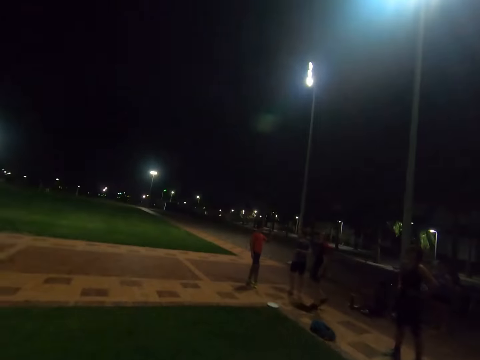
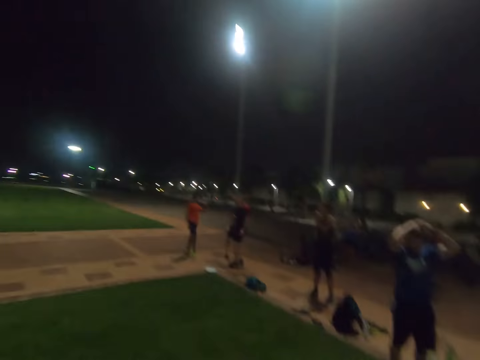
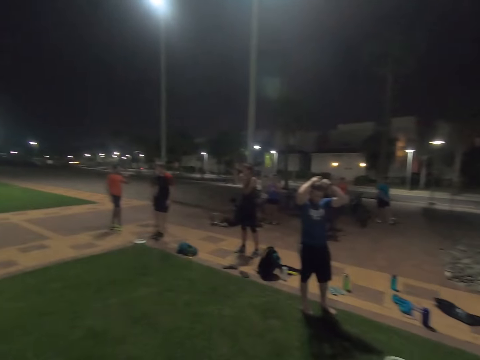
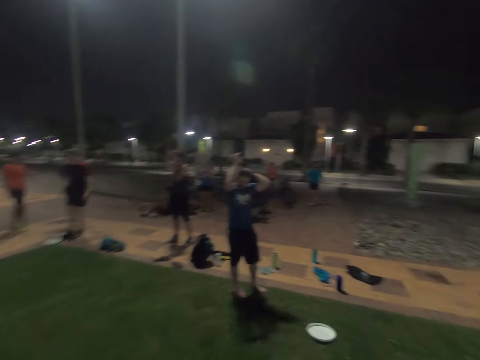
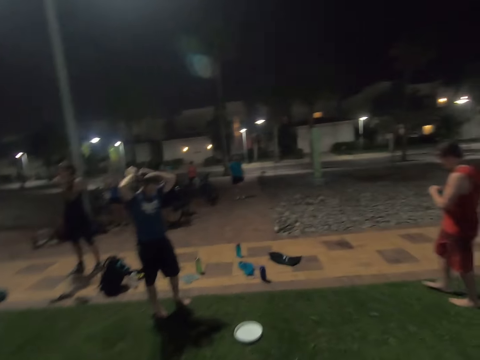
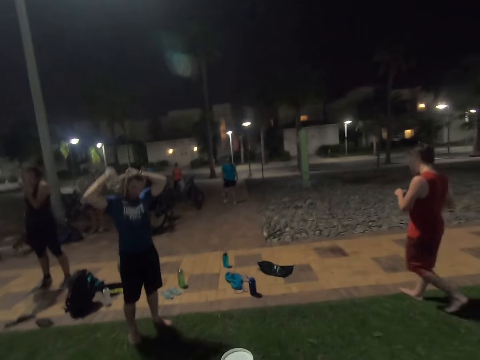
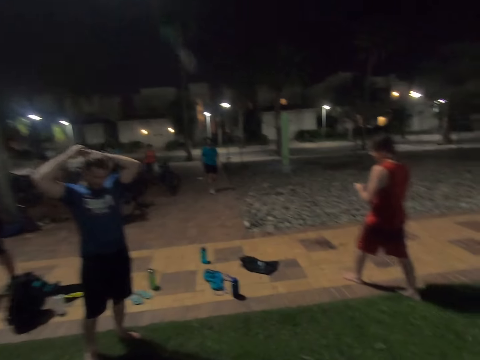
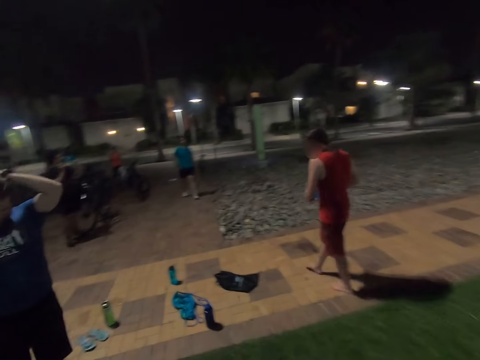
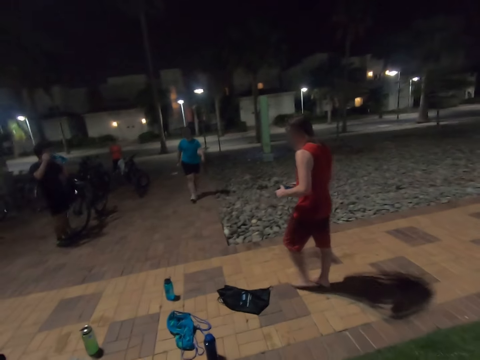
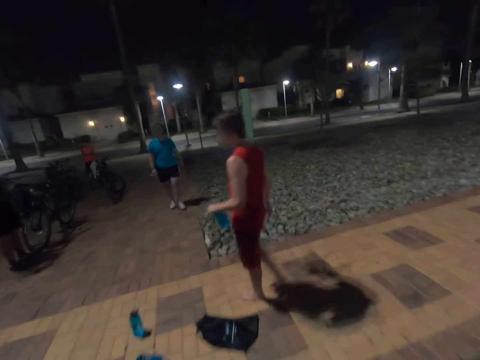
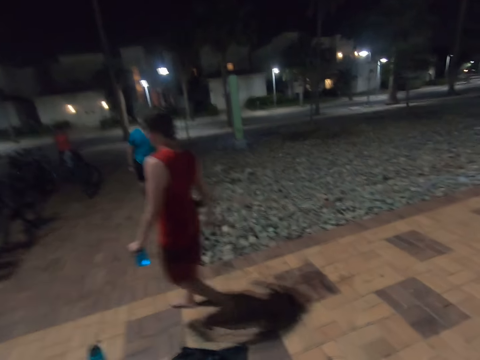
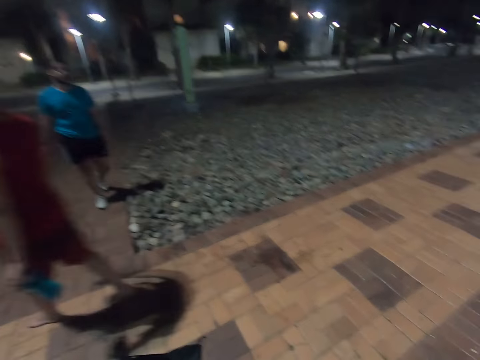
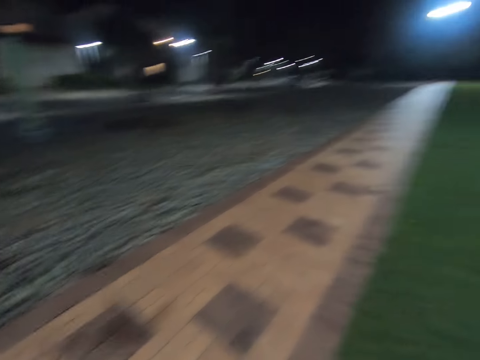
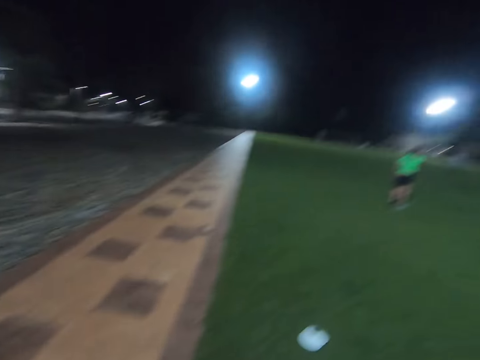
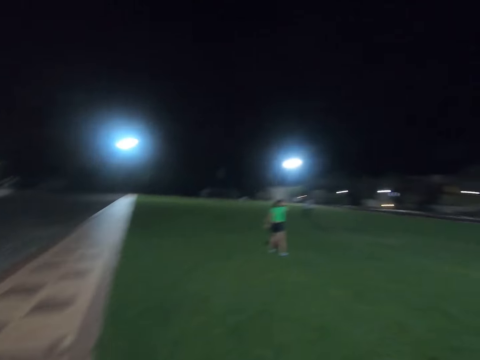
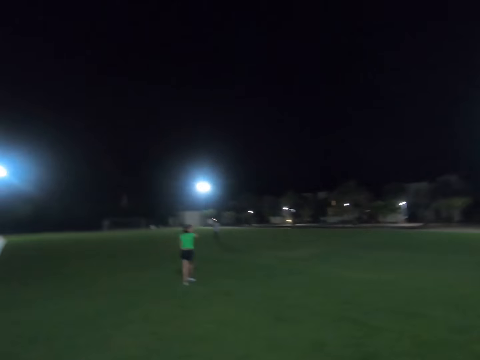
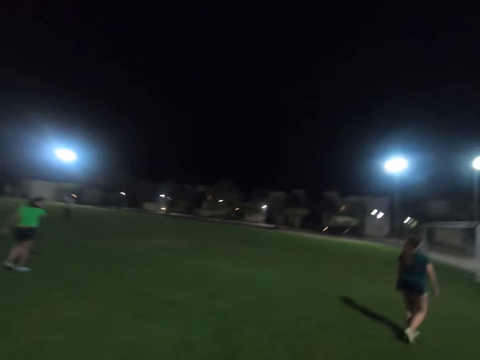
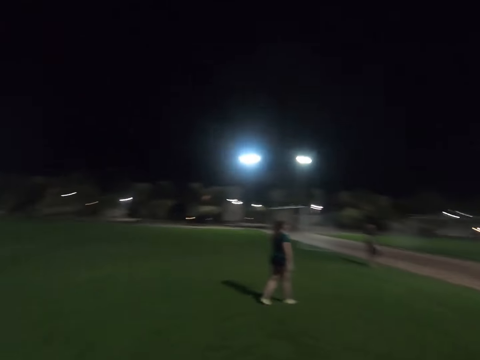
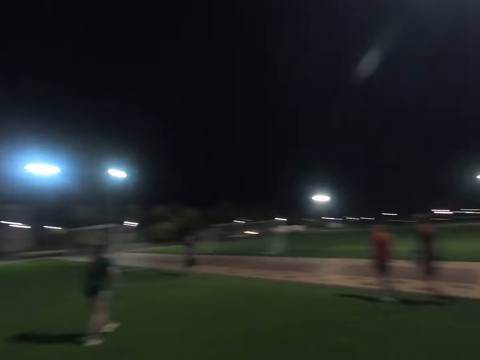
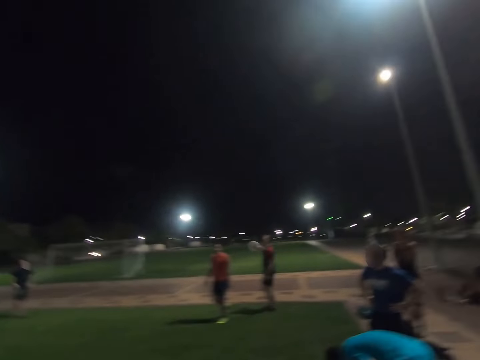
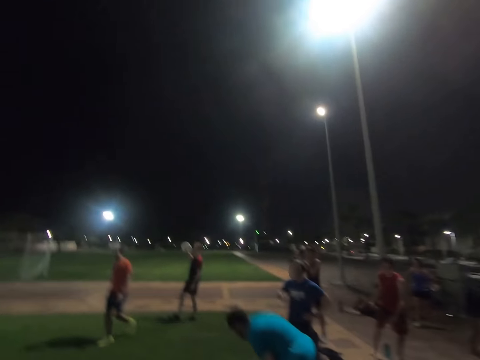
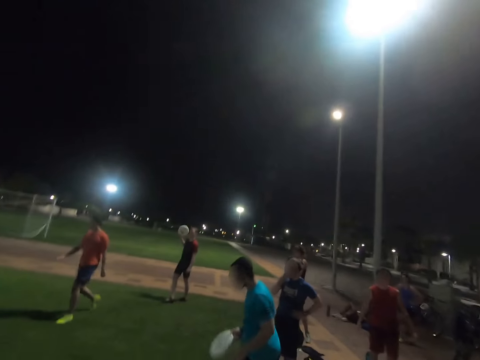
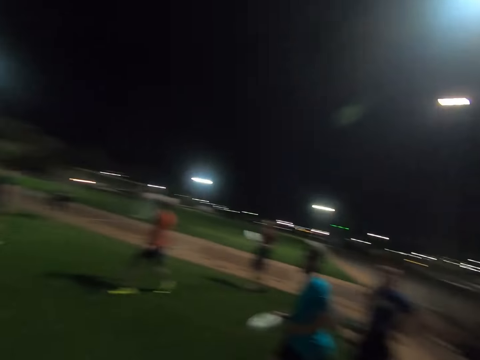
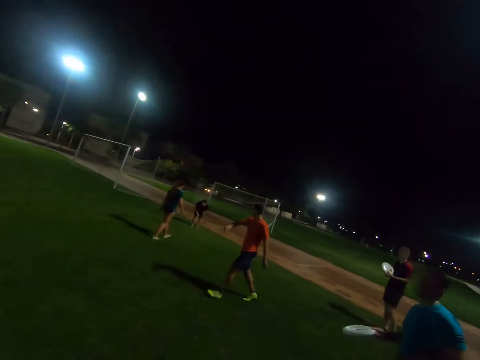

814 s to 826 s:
A man touches his hair. Another man walks around the field.

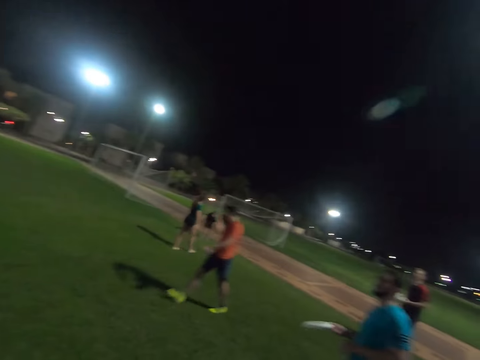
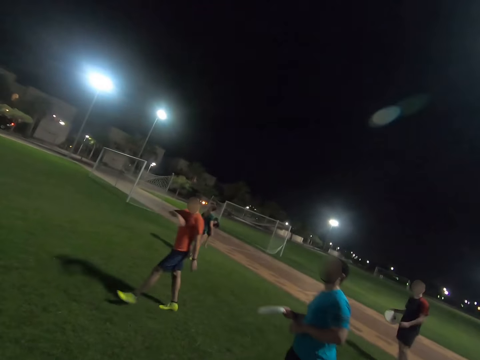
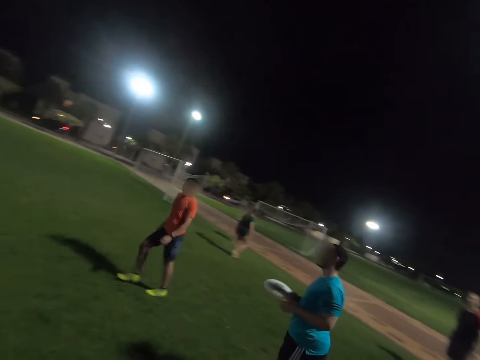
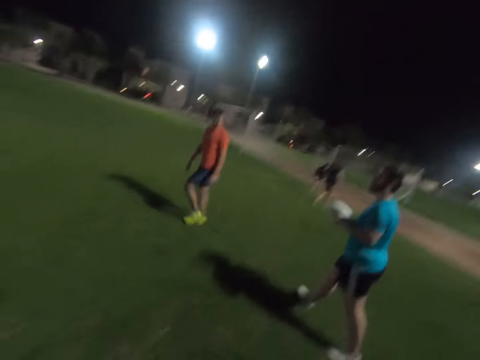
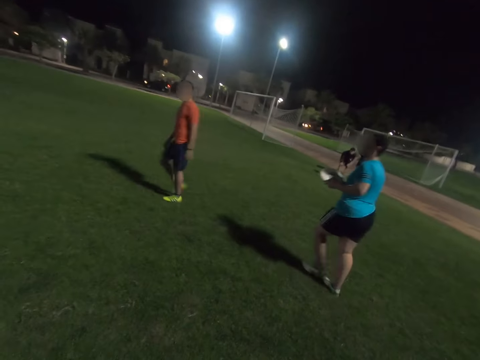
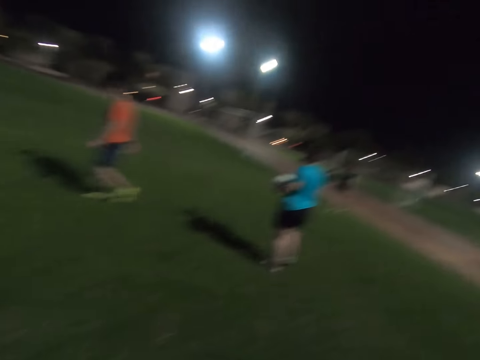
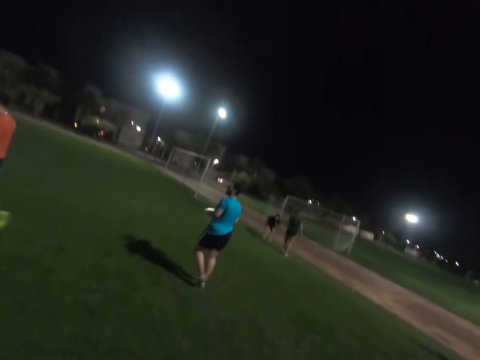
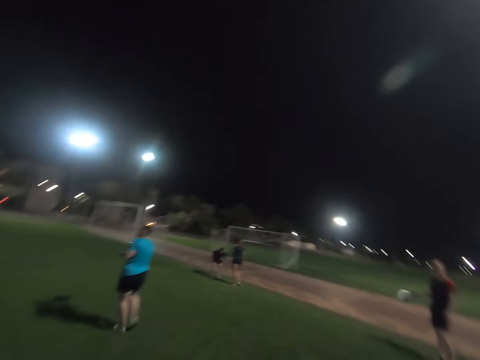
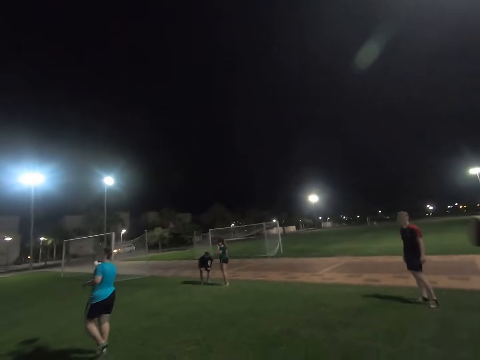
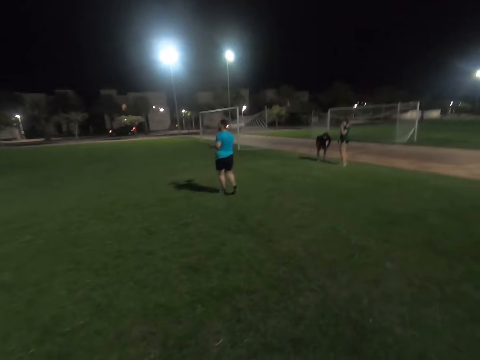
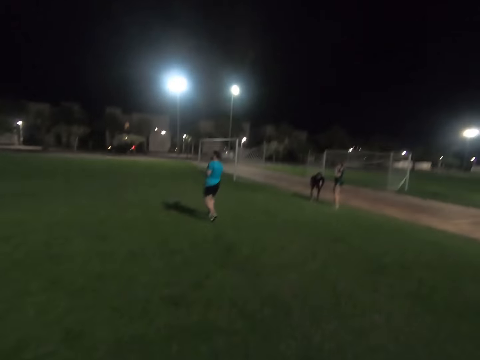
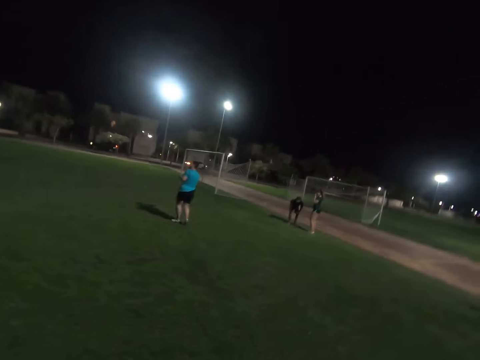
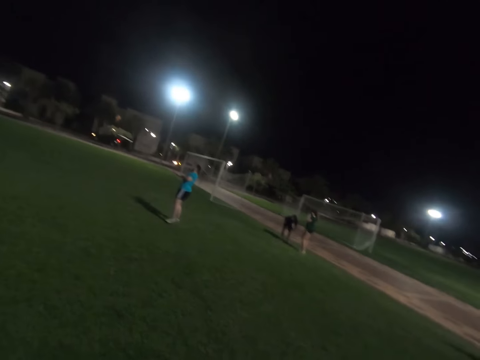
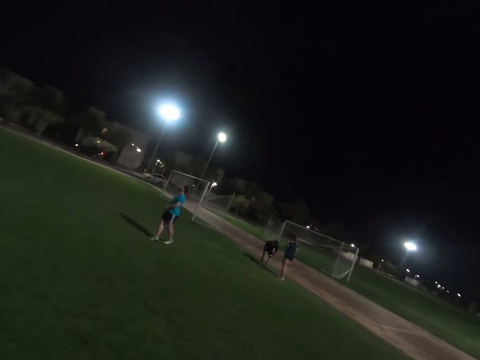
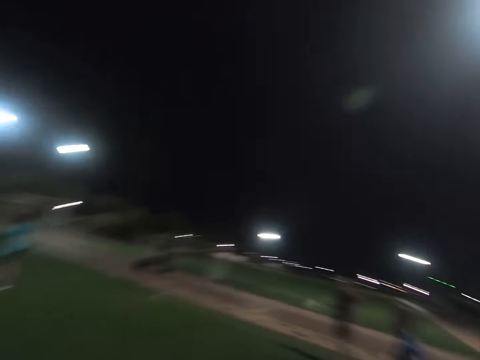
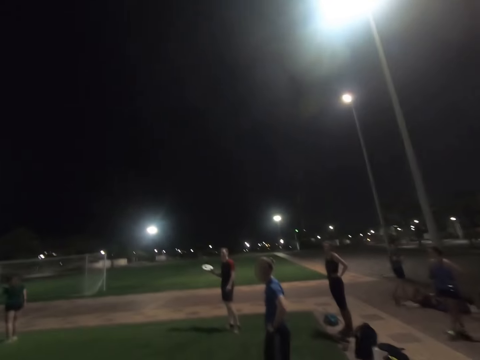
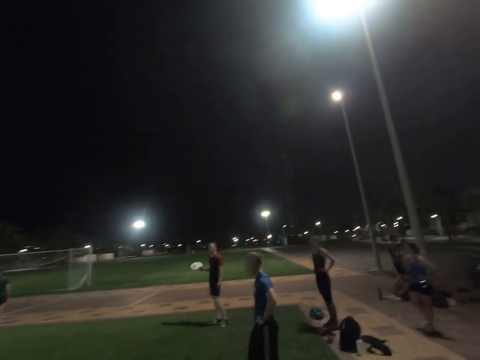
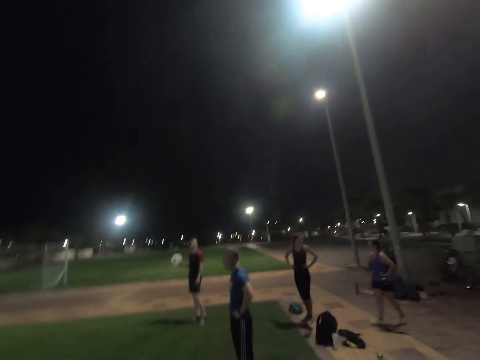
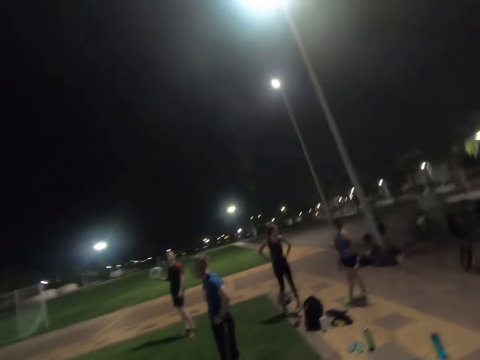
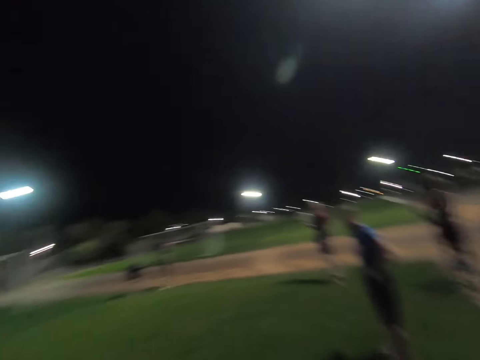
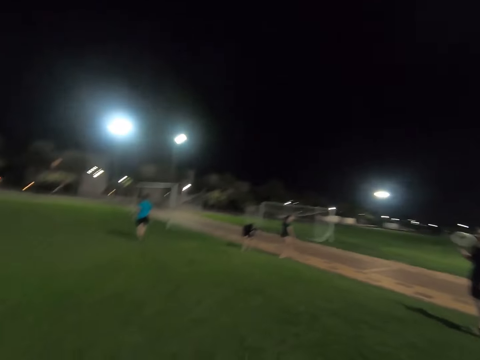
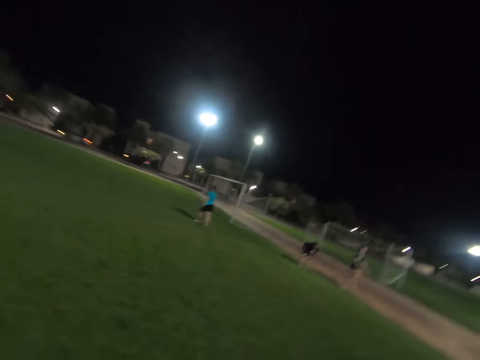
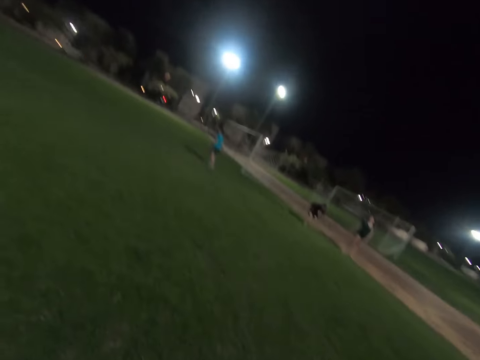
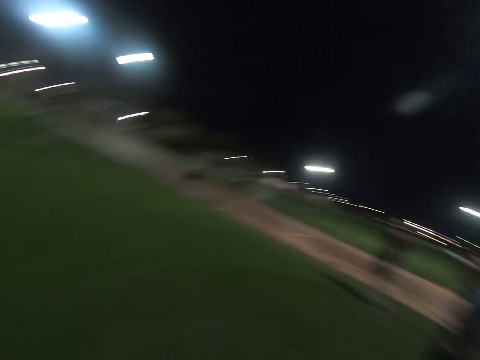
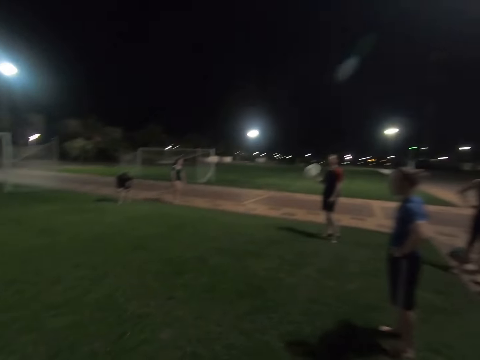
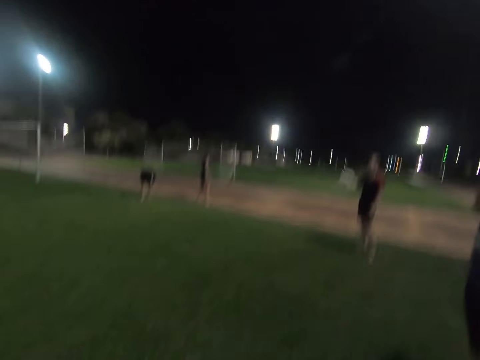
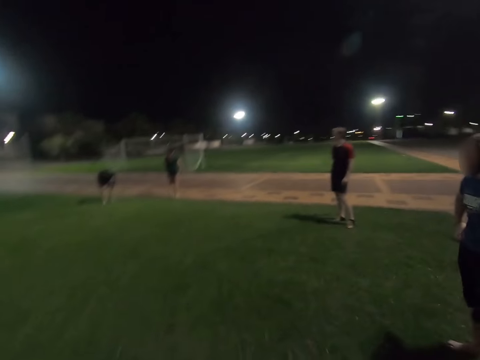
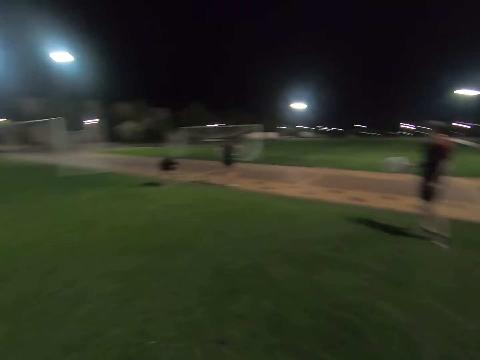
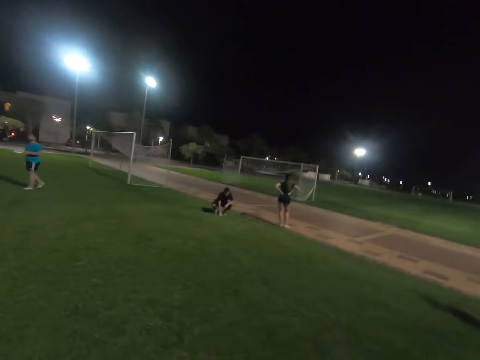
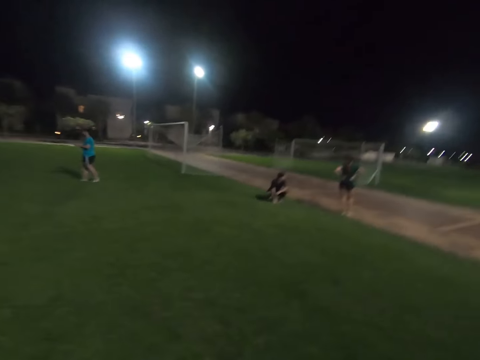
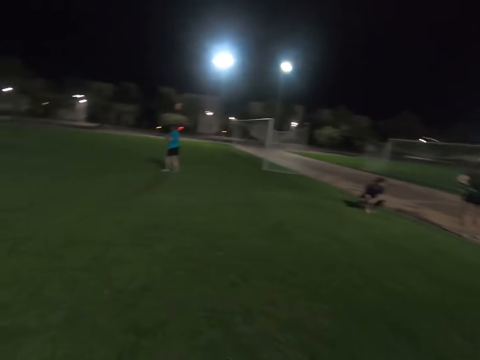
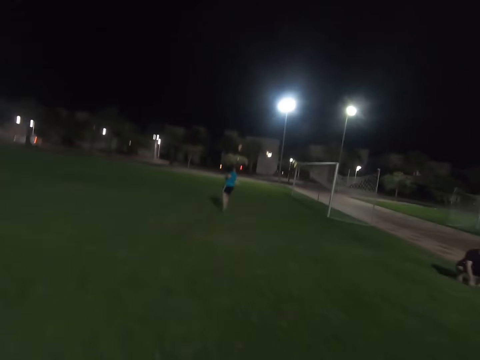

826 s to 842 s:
A man walks around the field. Another man walks around the field. The first man throws the frisbee disc. A third man holds the frisbee disc. A fourth man puts his hands on his waist. The third man swings the frisbee disc.
